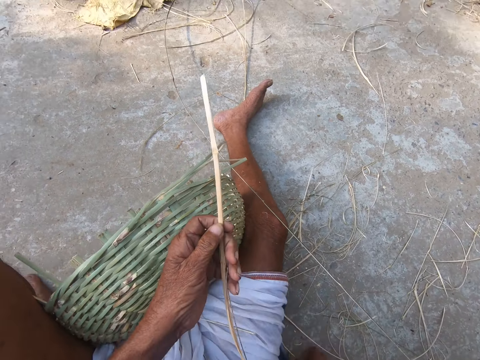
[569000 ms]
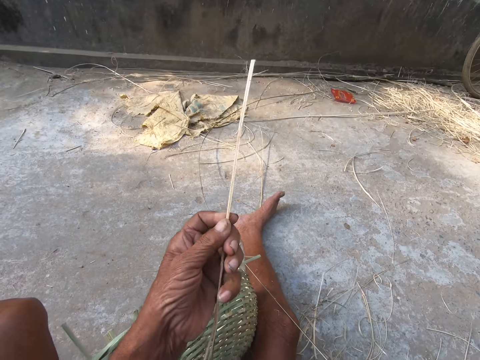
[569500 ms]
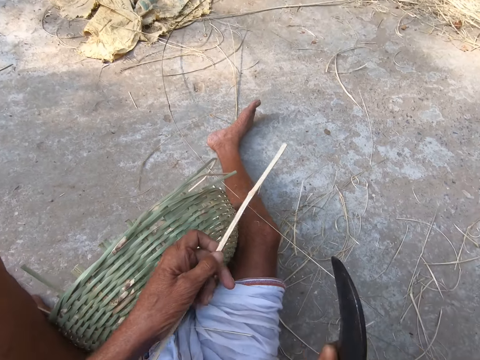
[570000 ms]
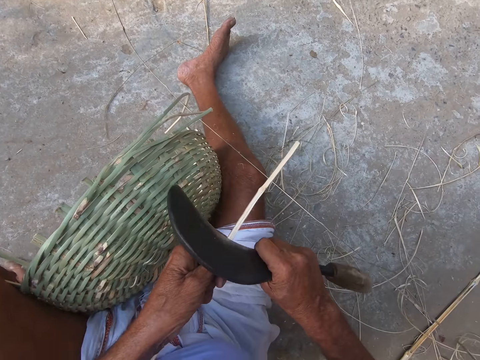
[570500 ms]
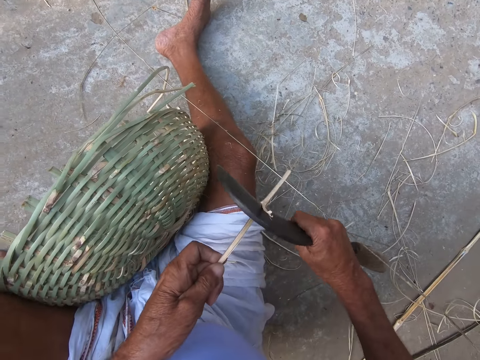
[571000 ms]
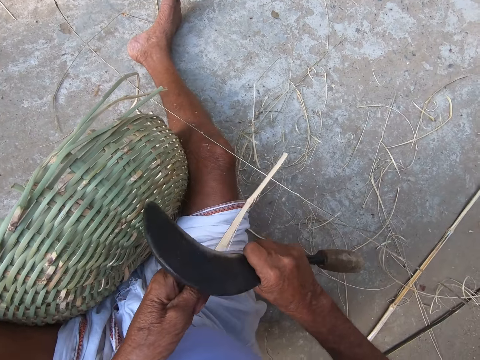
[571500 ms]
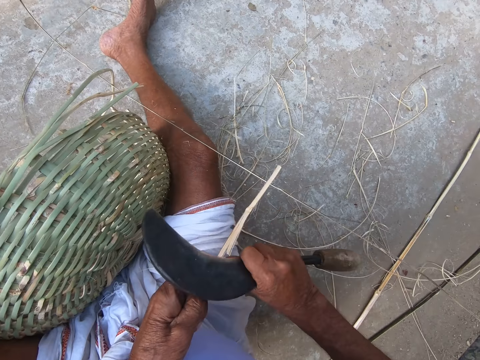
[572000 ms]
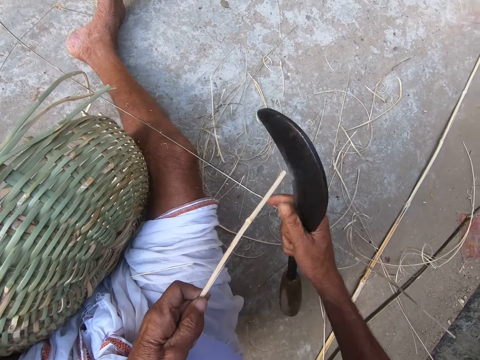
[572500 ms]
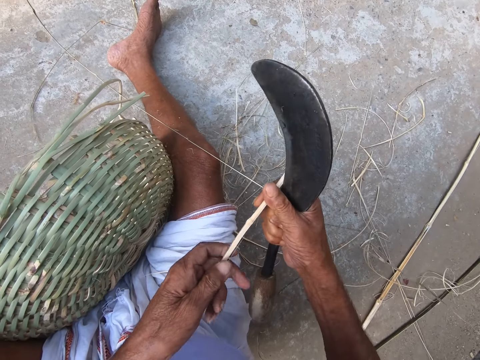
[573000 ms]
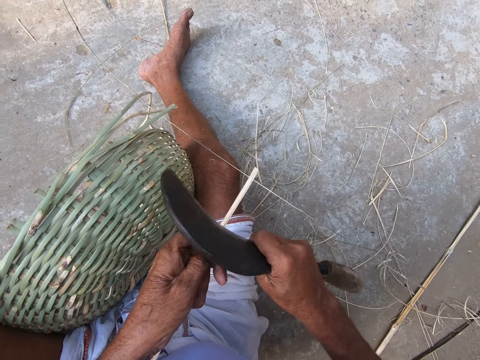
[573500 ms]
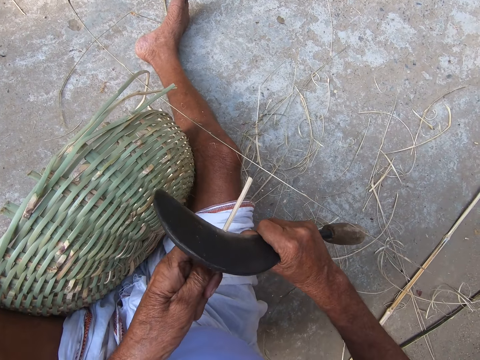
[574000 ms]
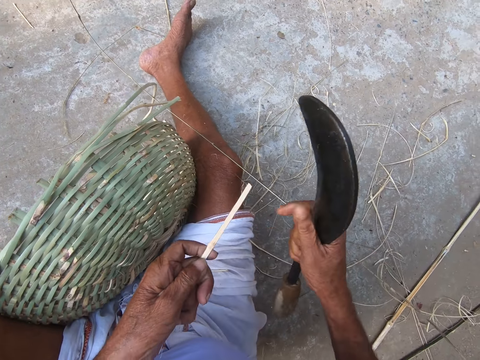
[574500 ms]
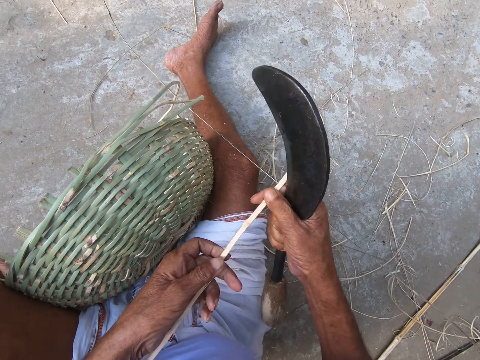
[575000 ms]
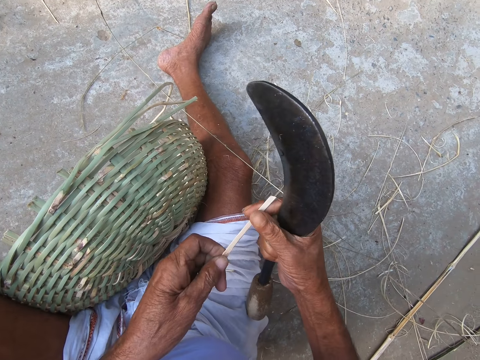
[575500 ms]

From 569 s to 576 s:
The camera wearer holds the bamboo strand with his left hand. He picks up the hook knife from the ground with his right hand. He peels the bamboo strand with the hook knife in his right hand. He sharpens the basket reed.

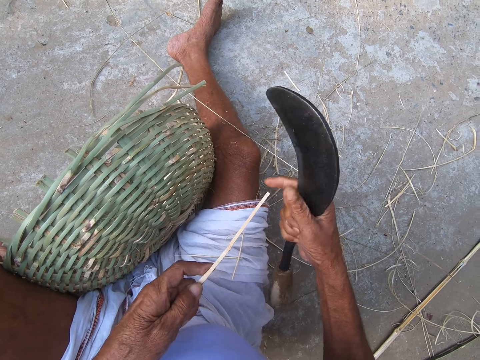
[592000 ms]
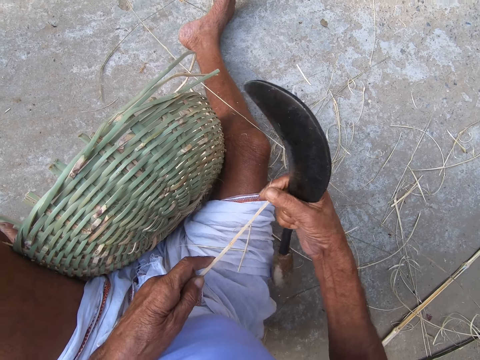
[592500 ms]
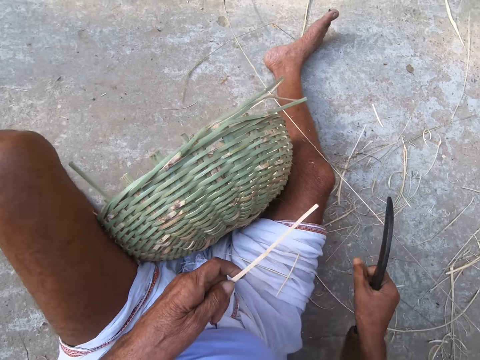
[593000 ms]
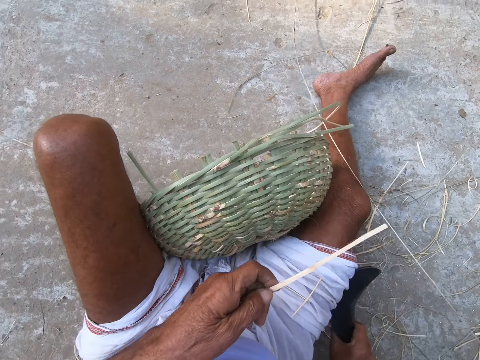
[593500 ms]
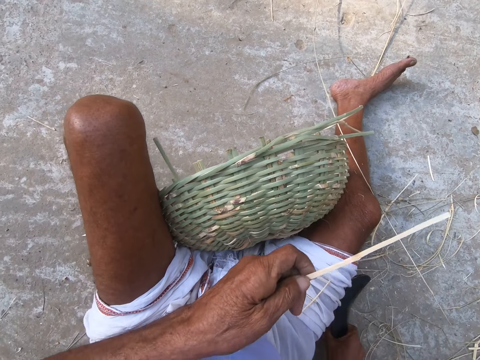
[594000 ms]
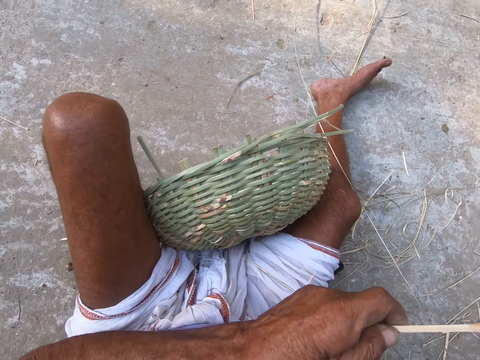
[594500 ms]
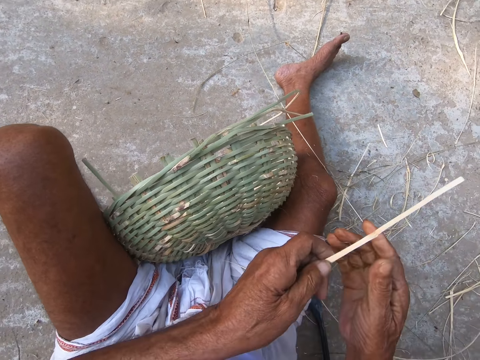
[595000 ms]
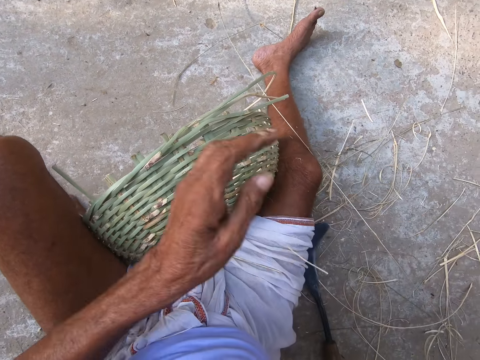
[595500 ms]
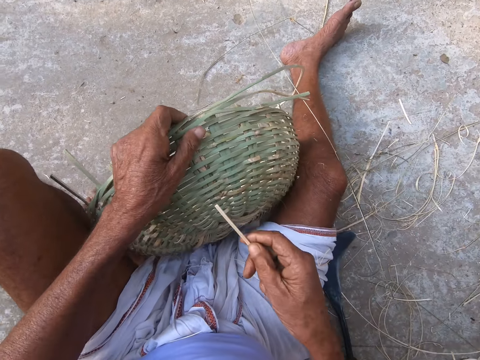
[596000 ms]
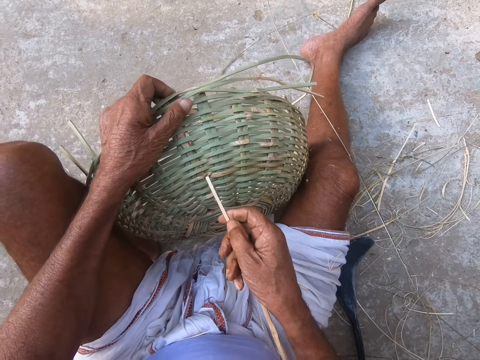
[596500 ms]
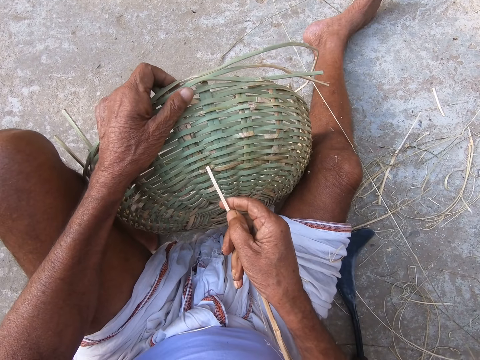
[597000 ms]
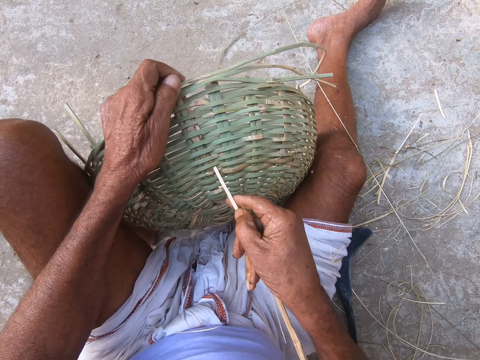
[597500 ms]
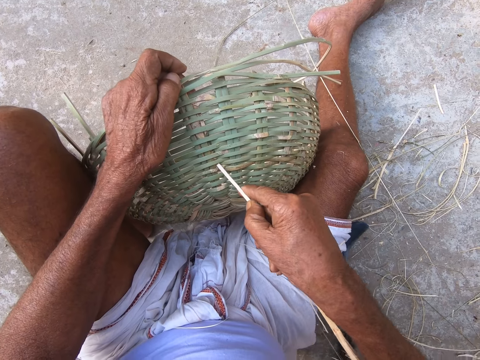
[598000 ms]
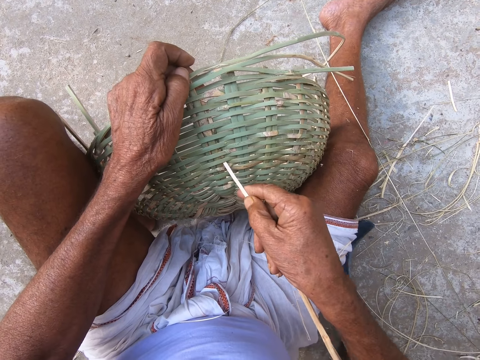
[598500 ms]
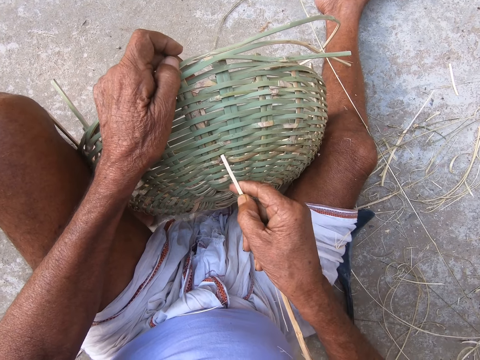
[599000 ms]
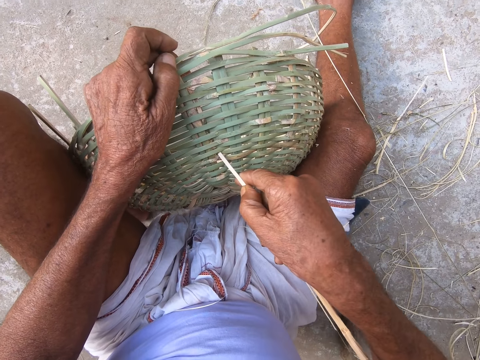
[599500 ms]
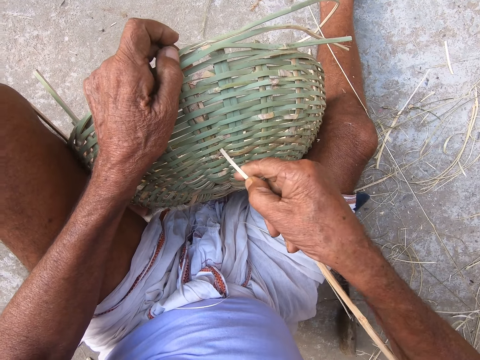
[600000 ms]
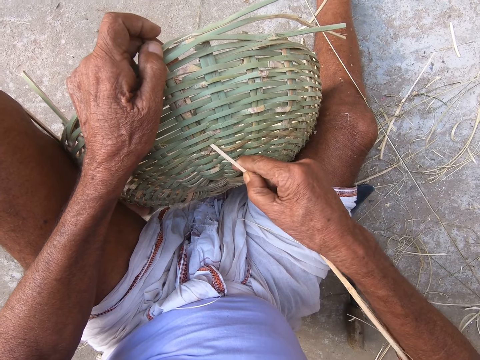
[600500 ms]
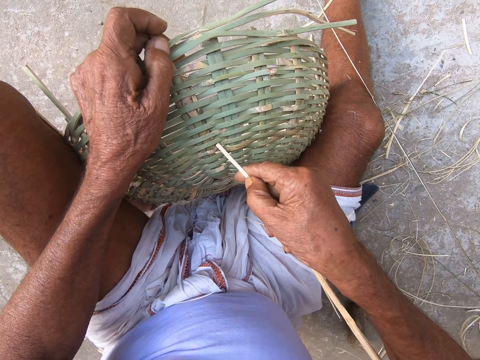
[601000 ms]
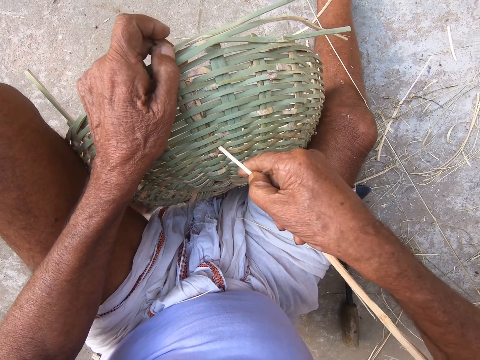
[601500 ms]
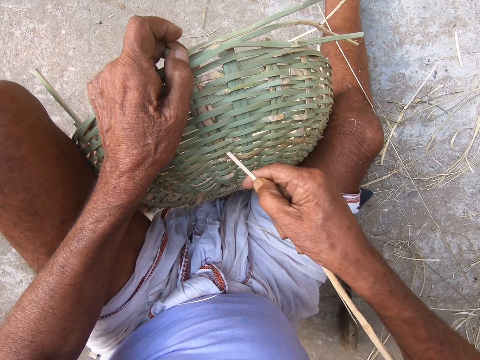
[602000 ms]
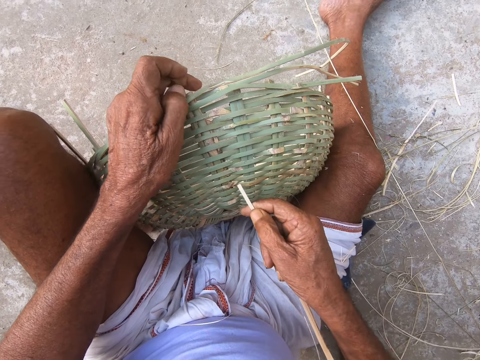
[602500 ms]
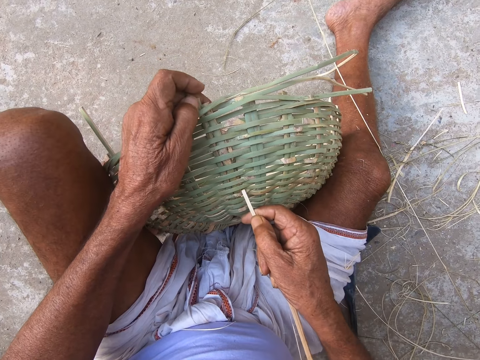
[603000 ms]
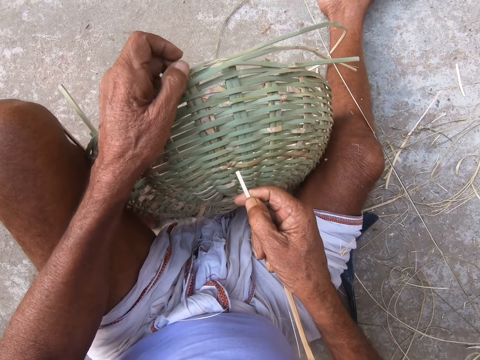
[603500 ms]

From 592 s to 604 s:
The camera wearer drops the hook knife on the ground with his right hand. He holds the bamboo strand with his right hand. He holds the basket with his left hand. He inserts the reed in the basket. He adjusts the bamboo strands on the basket with the bamboo strand in his right hand.

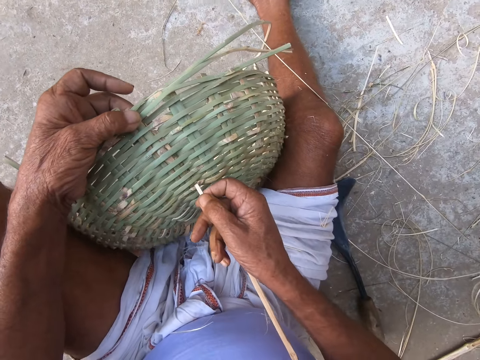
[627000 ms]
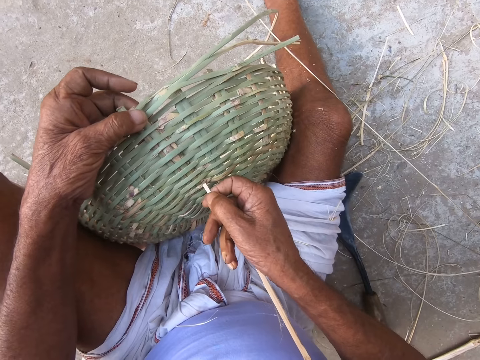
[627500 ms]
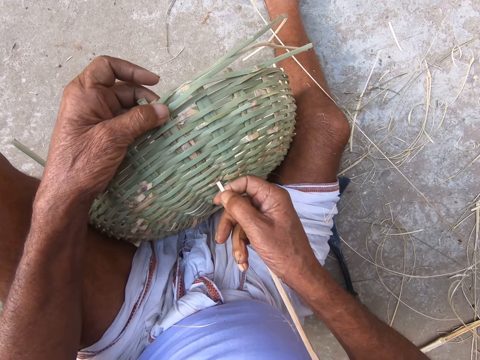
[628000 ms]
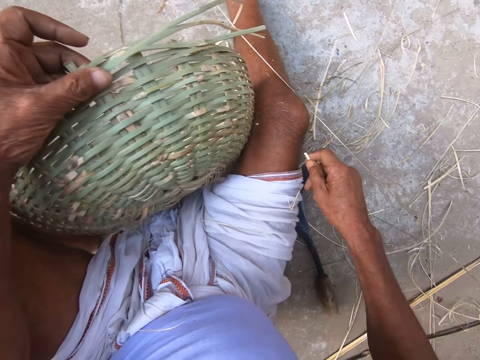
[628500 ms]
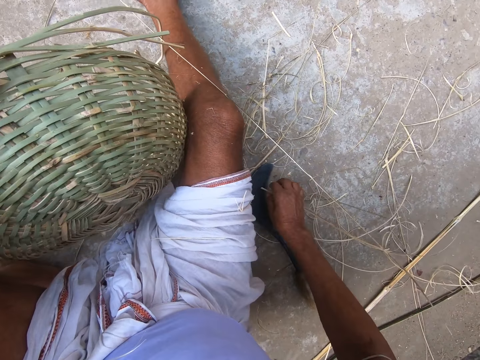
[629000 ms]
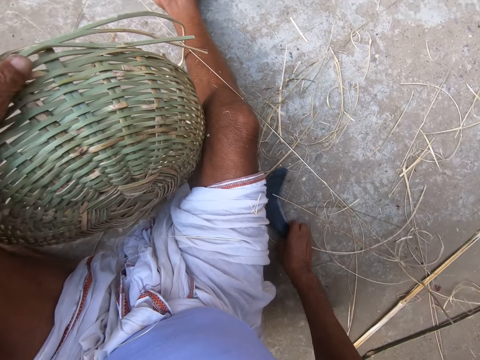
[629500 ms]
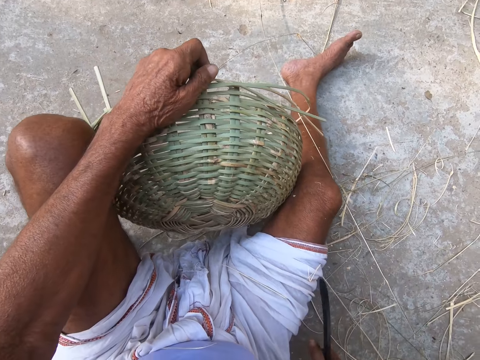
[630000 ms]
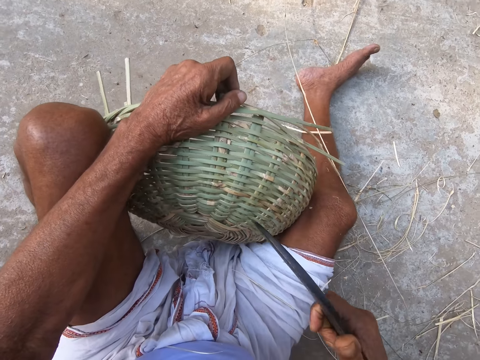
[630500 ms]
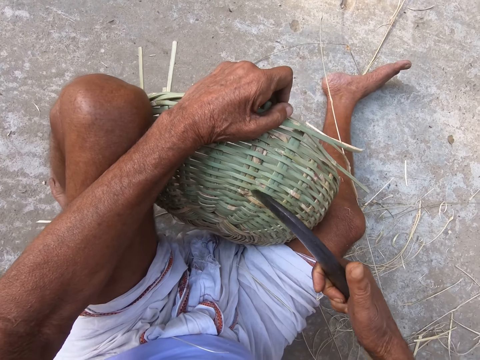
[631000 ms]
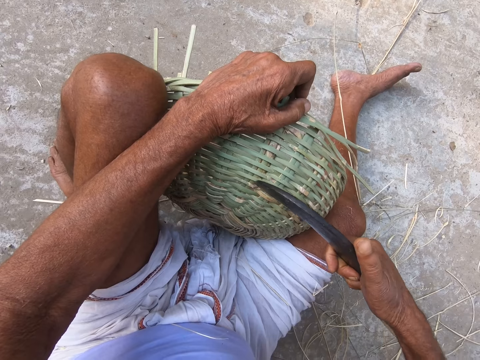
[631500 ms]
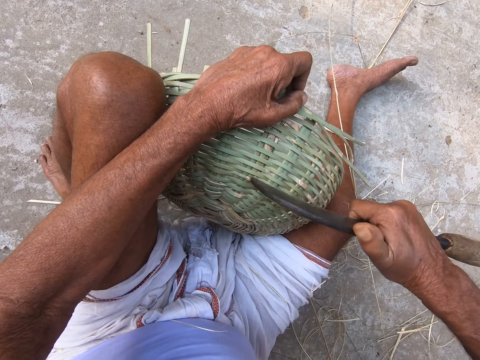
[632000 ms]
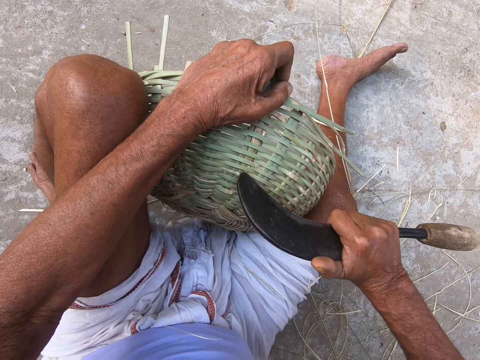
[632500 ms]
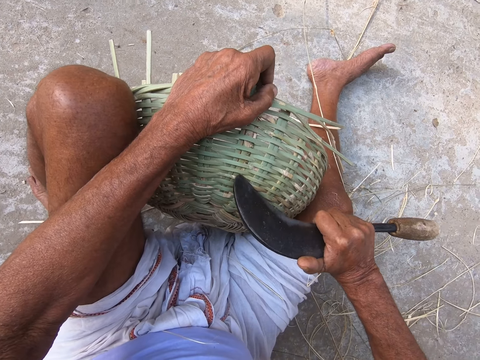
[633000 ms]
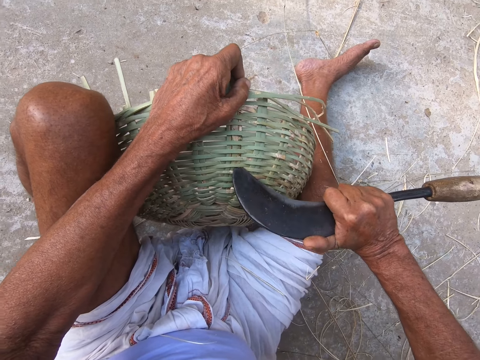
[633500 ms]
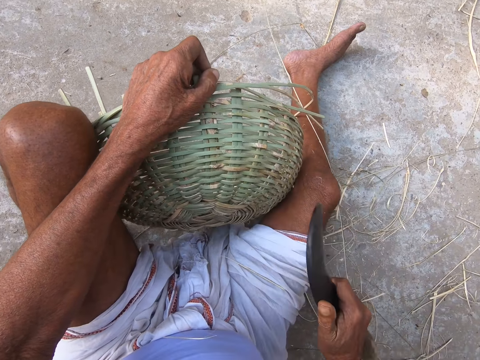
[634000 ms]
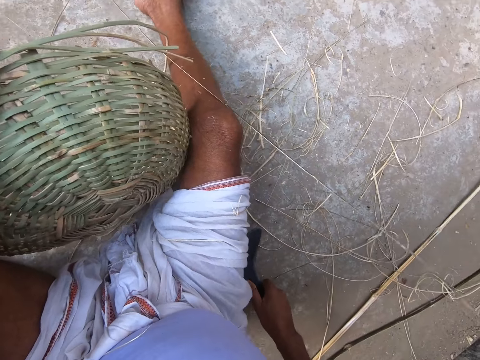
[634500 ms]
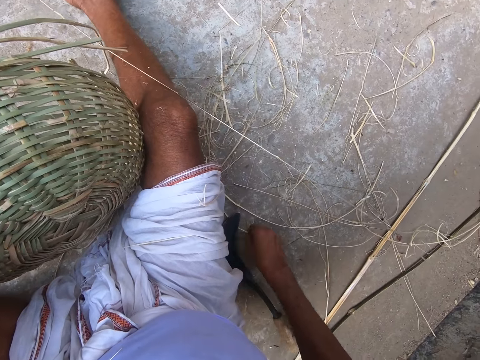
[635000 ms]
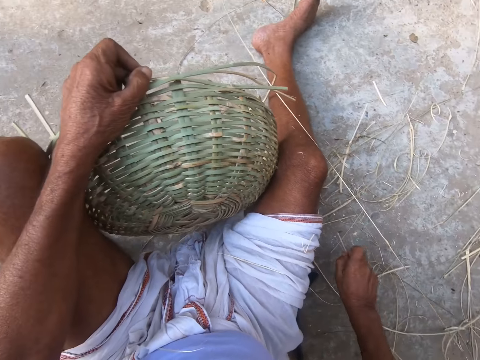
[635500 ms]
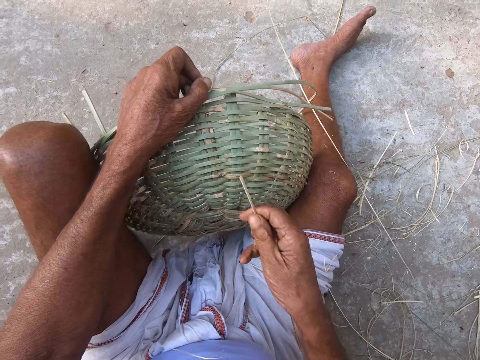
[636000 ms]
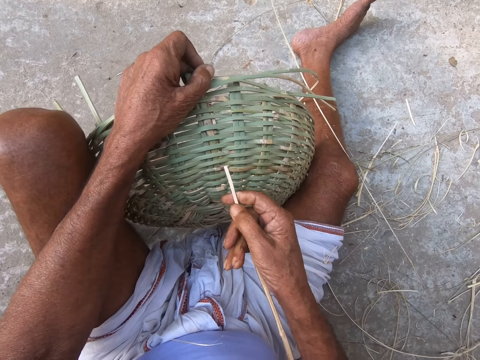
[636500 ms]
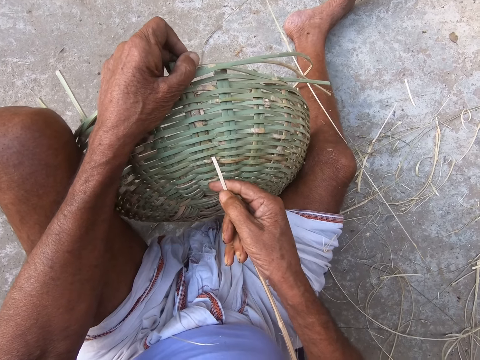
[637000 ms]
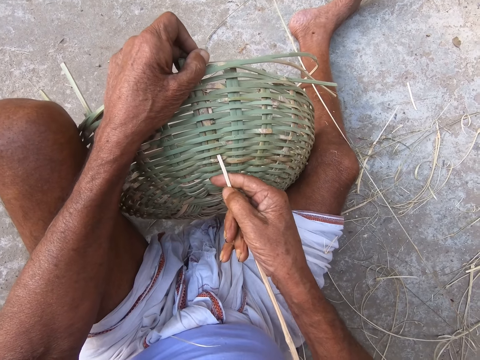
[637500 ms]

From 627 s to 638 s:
The camera wearer drops the bamboo strand on the ground with his right hand. He picks up the hook knife from the ground with his right hand. He adjusts the bamboo strand on the basket with the hook knife in his right hand. He drops the hook knife on the ground with his right hand. He picks up the strand of bamboo from the ground with his right hand.
